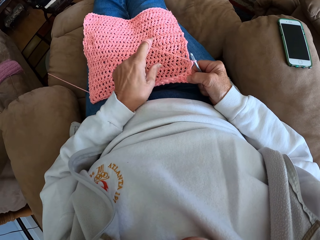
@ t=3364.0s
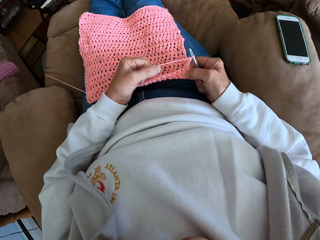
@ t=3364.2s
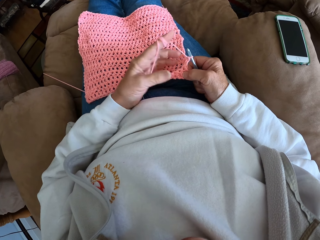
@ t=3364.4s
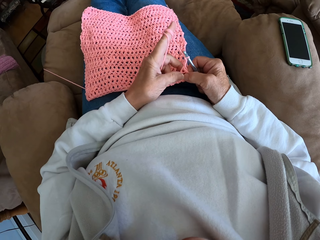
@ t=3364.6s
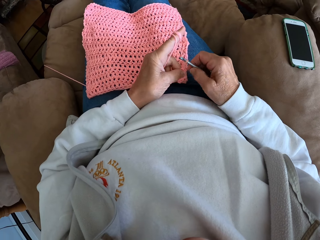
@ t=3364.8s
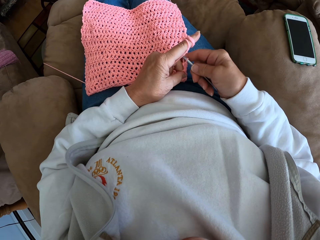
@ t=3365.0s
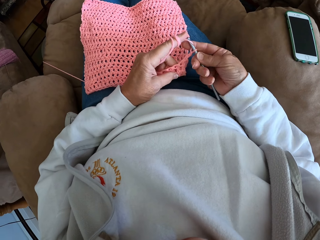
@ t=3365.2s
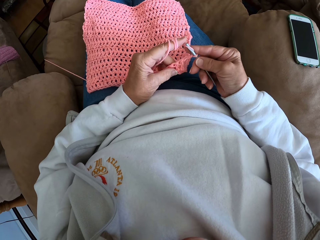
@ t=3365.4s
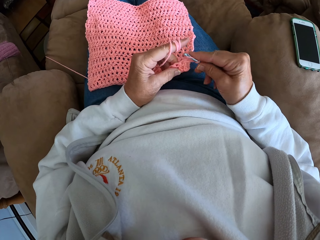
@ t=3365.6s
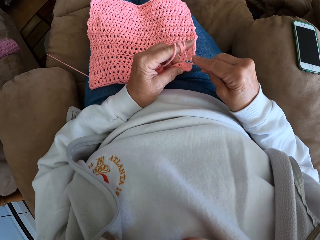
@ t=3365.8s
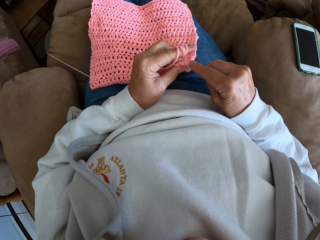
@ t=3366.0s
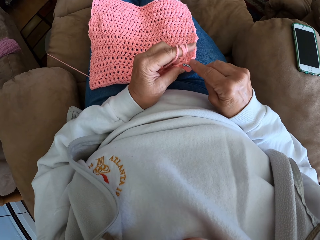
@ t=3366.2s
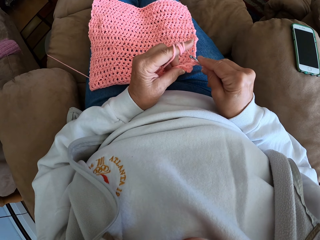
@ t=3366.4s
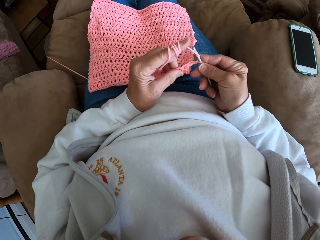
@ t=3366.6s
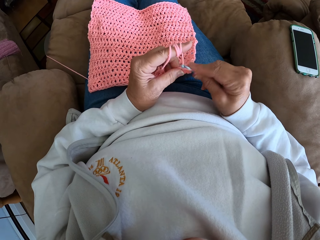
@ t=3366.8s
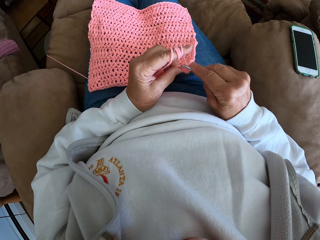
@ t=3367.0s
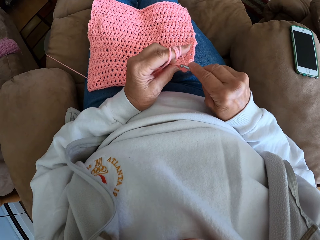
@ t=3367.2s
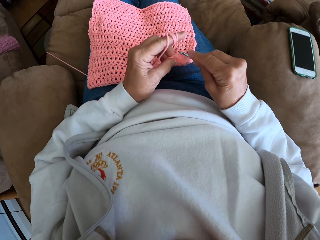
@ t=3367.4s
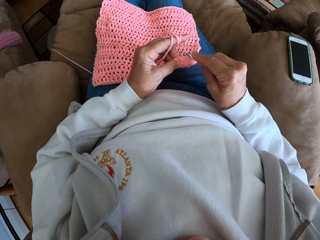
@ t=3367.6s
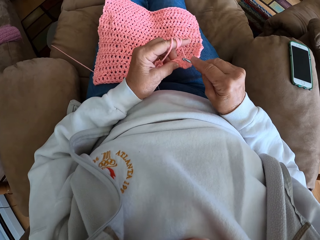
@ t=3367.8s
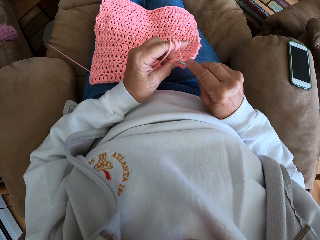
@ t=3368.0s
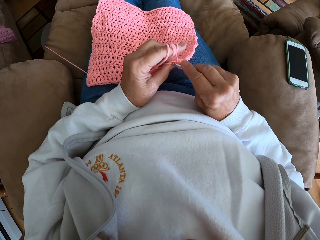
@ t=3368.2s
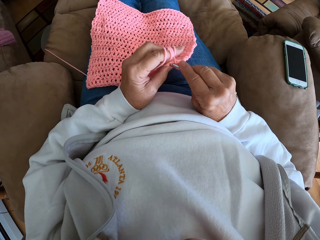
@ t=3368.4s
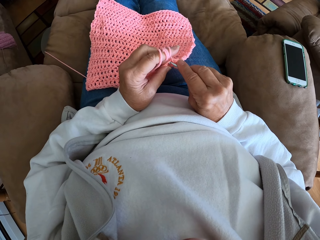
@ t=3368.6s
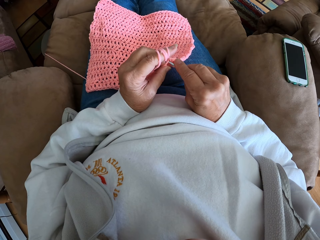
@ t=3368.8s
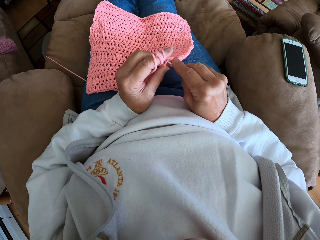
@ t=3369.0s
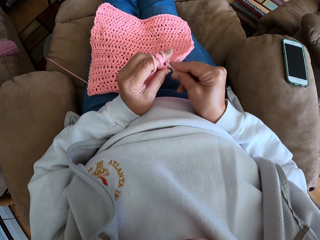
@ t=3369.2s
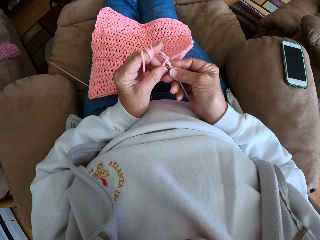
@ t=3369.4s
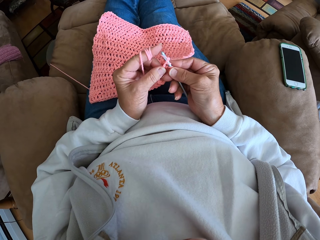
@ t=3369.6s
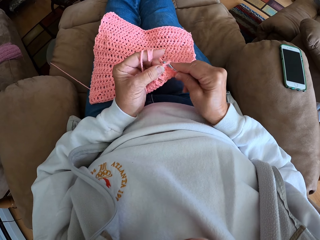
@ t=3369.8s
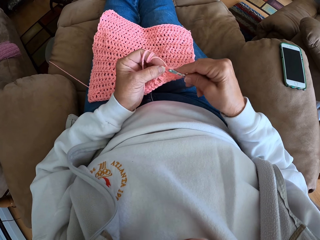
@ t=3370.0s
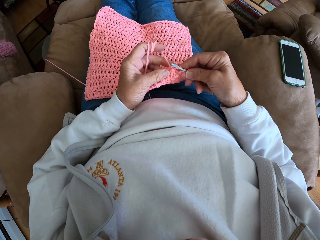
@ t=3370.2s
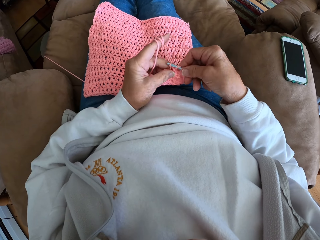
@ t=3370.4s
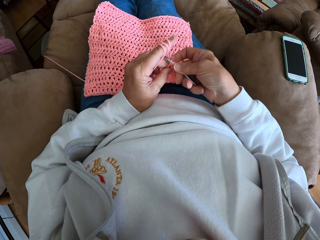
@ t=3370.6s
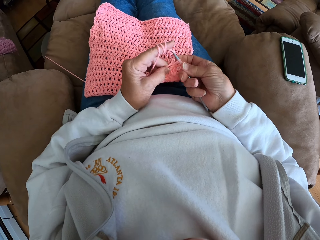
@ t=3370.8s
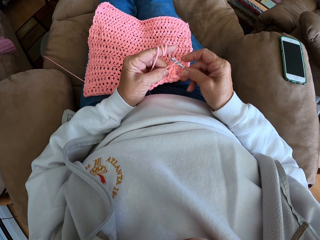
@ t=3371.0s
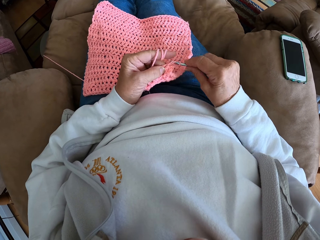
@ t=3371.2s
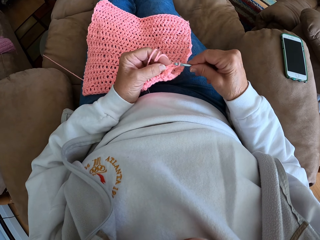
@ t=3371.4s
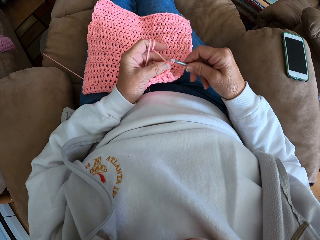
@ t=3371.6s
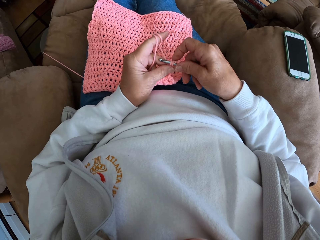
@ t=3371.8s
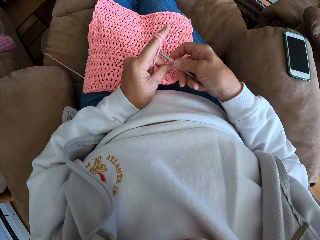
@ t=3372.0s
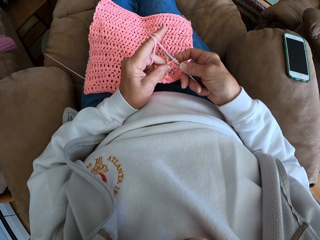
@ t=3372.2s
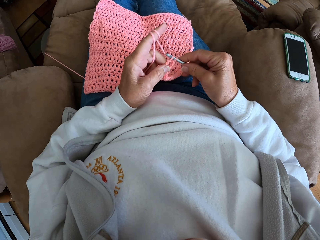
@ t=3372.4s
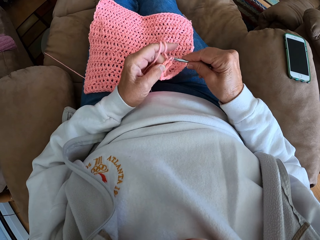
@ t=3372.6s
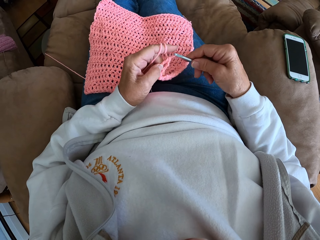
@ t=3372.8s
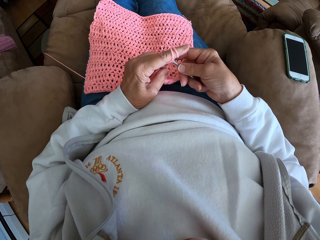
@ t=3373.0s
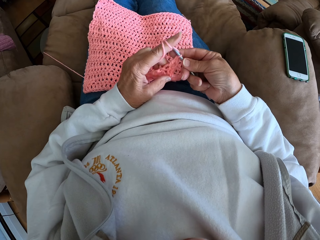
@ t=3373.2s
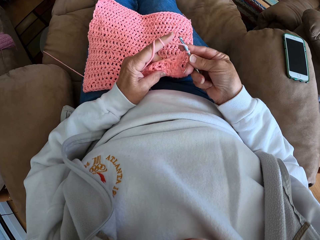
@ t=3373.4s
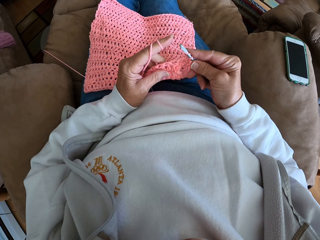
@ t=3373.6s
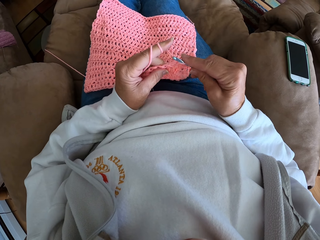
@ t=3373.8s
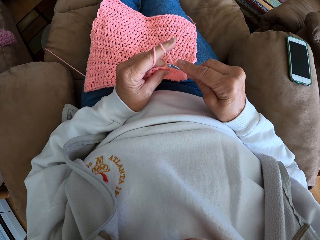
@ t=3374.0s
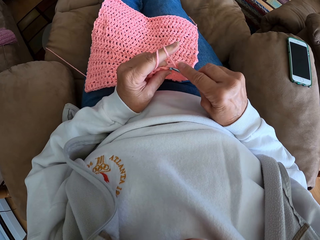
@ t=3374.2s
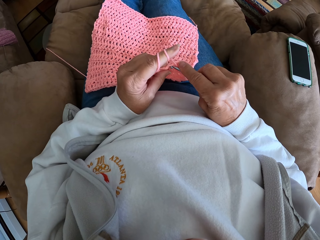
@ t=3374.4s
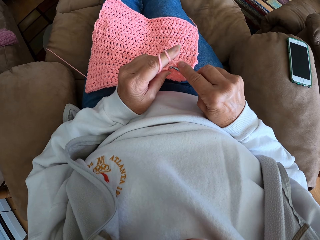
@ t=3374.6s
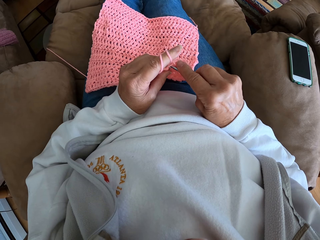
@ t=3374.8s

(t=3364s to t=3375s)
The camera wearer continues crocheting with the yarn.

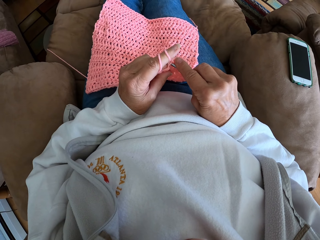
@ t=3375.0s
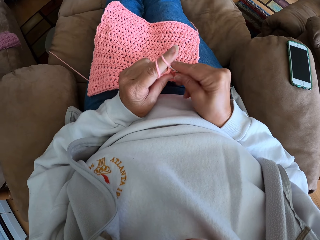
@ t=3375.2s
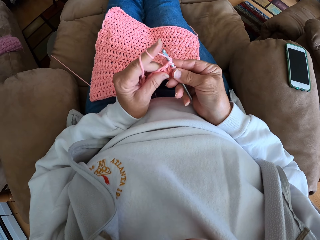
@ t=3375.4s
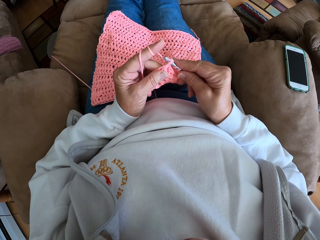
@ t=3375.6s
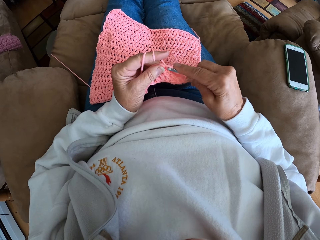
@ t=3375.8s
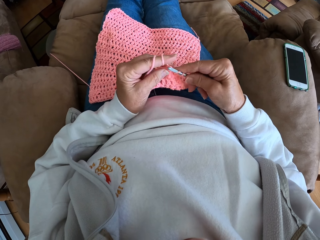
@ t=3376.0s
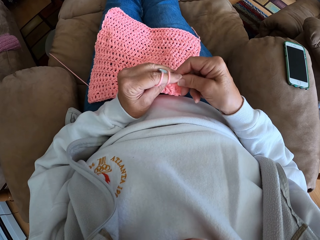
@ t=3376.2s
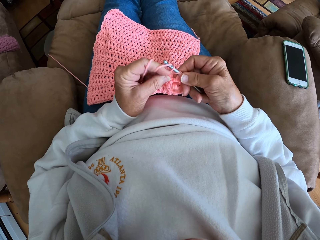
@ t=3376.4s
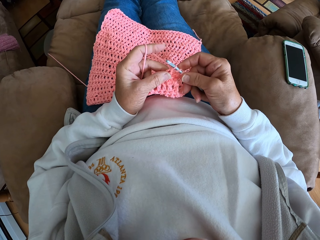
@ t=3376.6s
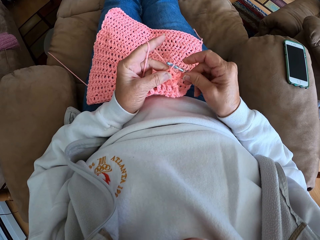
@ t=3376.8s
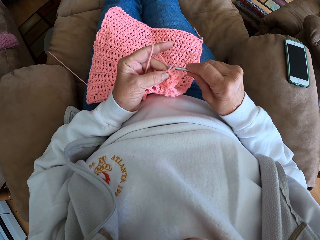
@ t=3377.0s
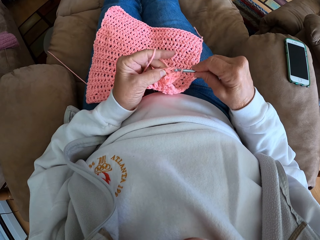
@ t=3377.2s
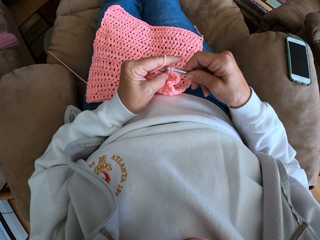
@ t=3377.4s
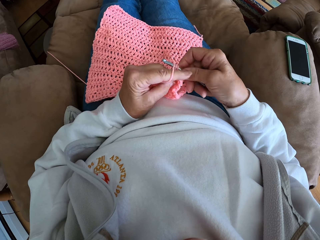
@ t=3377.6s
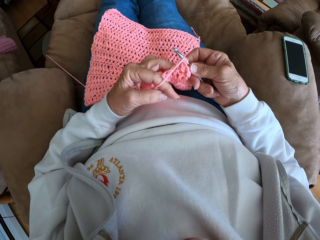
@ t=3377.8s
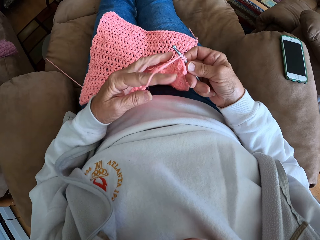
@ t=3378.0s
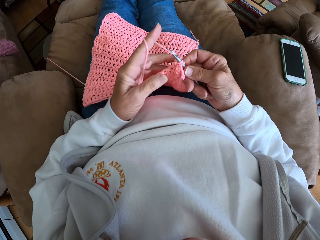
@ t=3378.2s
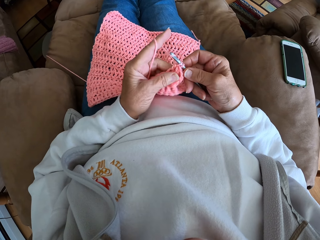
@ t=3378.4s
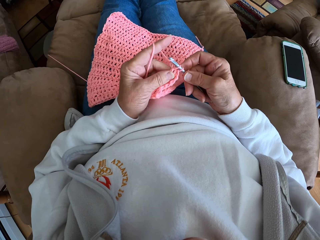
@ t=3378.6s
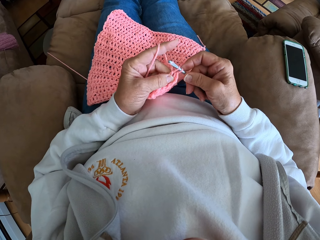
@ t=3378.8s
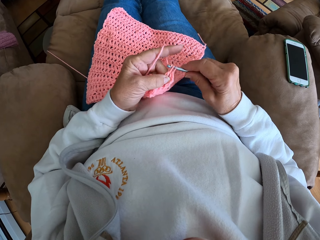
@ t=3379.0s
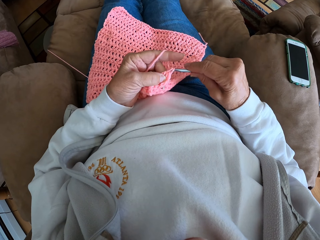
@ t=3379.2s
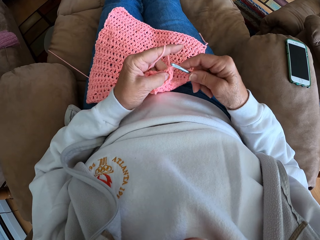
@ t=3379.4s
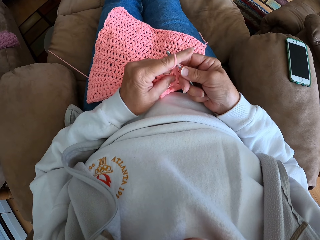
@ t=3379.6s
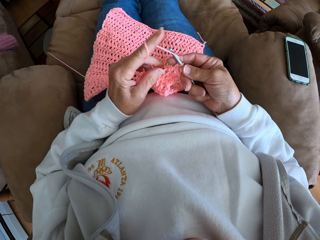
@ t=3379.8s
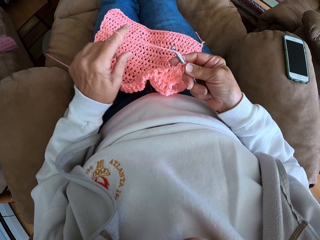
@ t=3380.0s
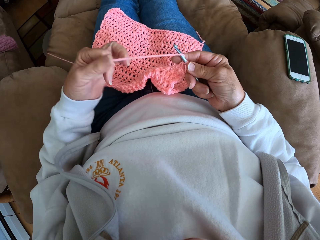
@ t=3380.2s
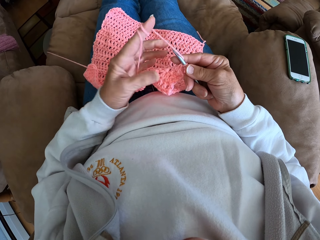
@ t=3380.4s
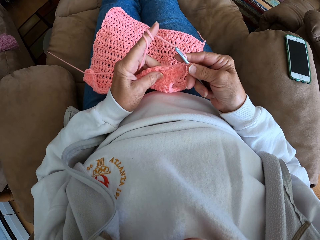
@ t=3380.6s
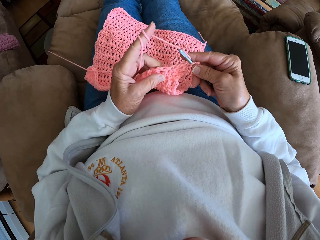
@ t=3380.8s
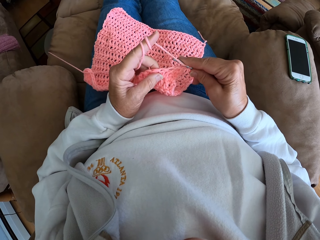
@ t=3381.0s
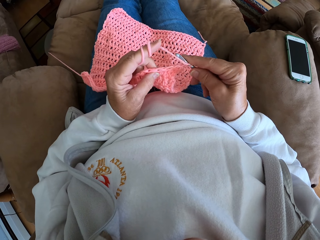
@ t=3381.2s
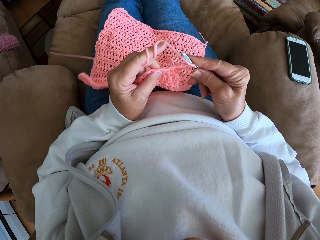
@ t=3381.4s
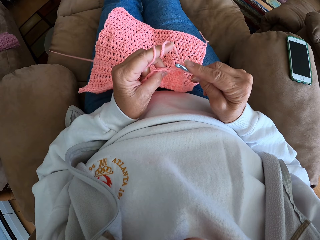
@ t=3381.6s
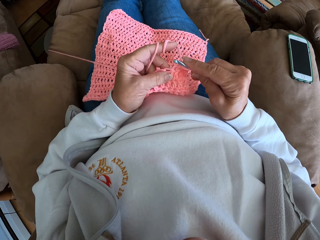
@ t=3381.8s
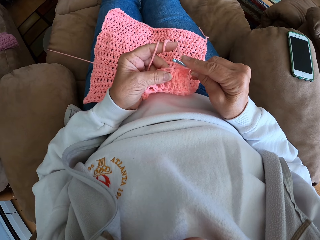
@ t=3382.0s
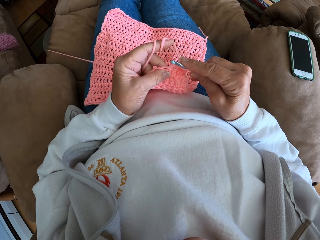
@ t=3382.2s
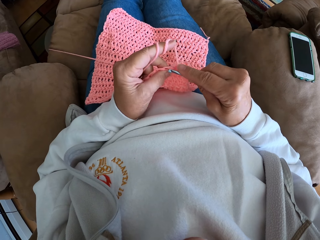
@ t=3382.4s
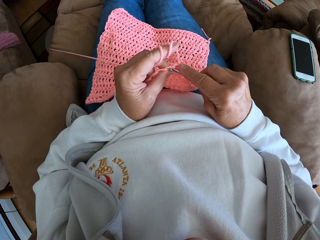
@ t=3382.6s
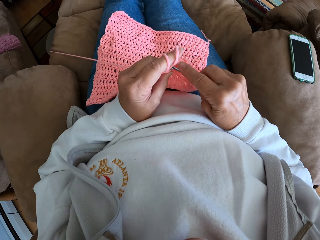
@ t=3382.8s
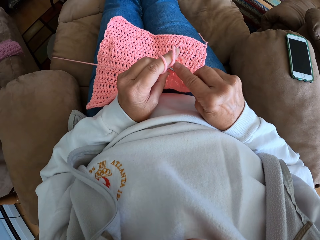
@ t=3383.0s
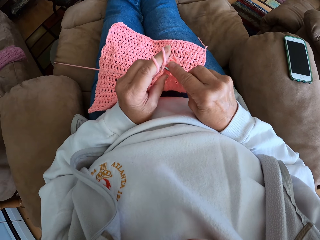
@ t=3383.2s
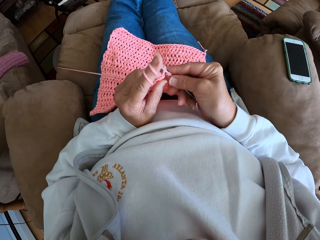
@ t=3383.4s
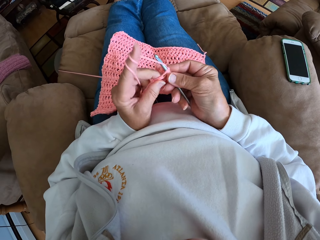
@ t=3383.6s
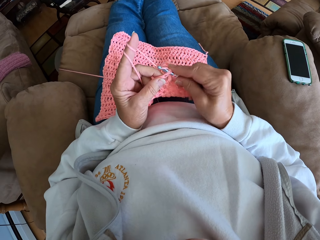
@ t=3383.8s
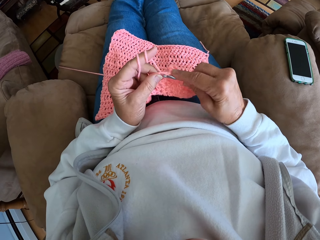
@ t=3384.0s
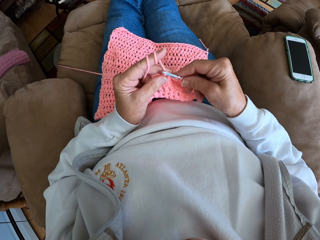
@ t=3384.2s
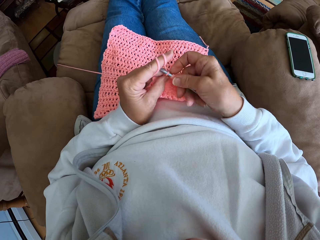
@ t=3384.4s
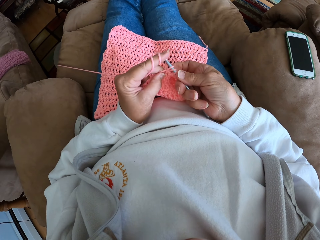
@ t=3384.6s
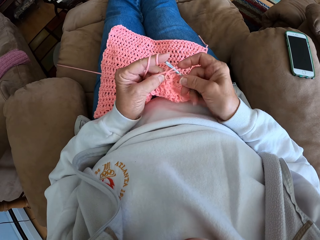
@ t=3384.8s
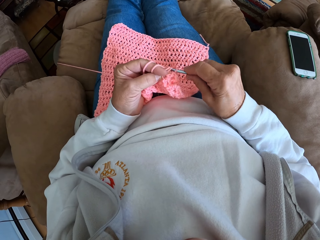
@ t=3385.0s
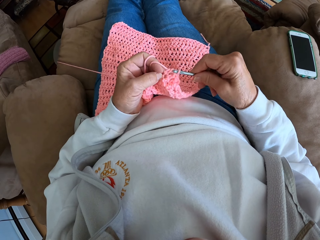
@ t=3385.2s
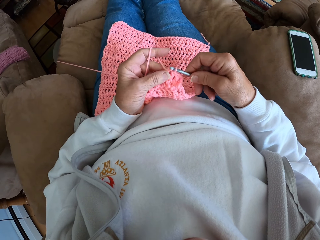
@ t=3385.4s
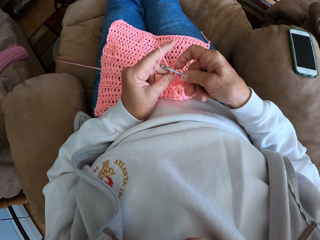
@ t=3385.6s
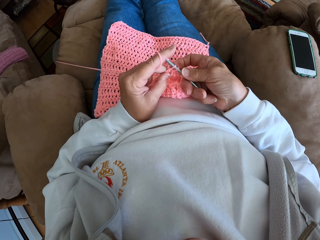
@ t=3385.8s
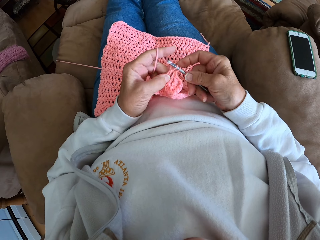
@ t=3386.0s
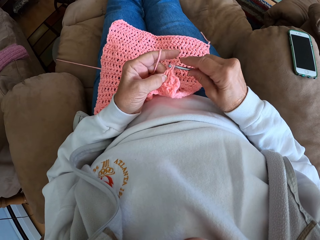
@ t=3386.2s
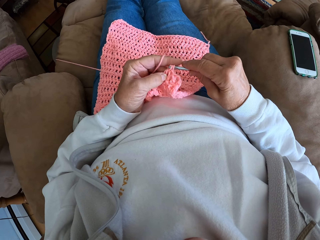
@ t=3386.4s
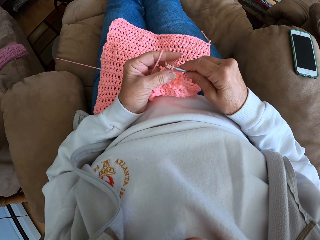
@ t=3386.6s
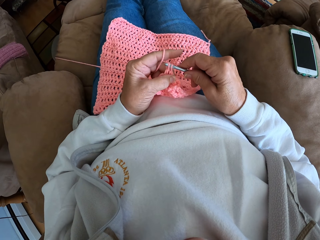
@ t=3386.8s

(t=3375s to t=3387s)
The camera wearer twists the yarn around her left hand again. She continues crocheting with the yarn. She twists the yarn around her left hand again. She continues crocheting with the yarn.
